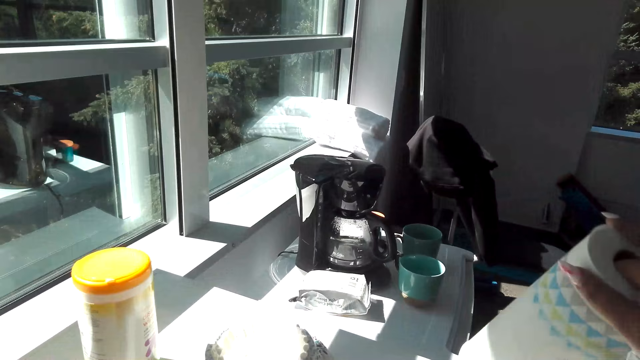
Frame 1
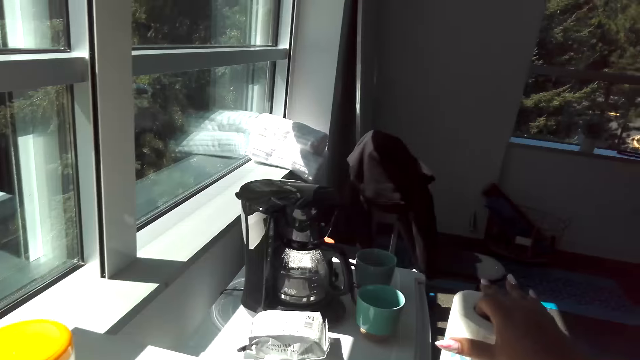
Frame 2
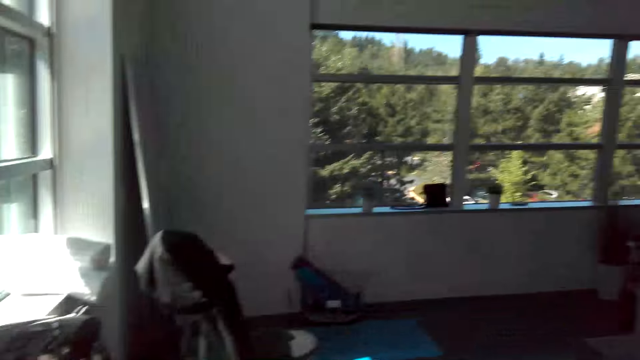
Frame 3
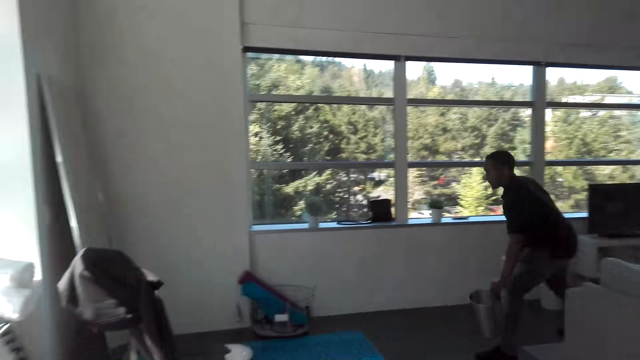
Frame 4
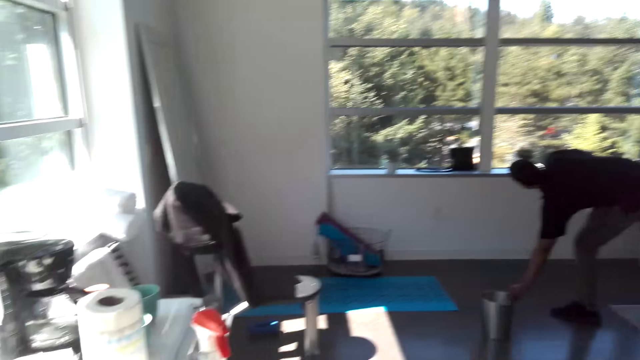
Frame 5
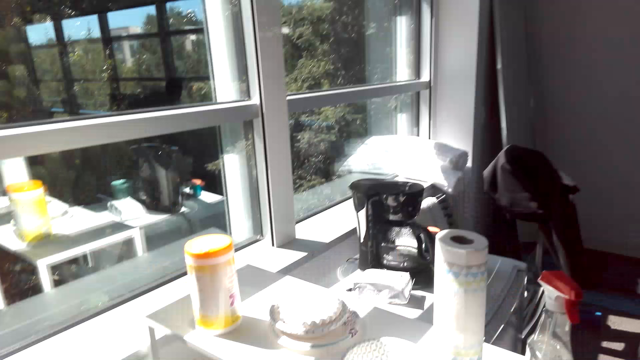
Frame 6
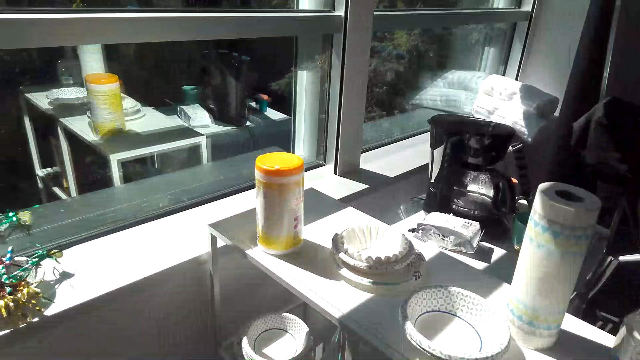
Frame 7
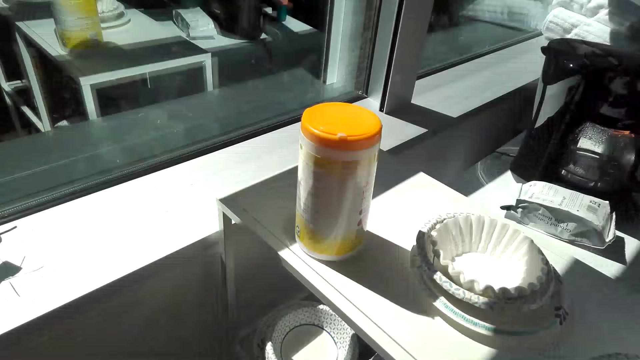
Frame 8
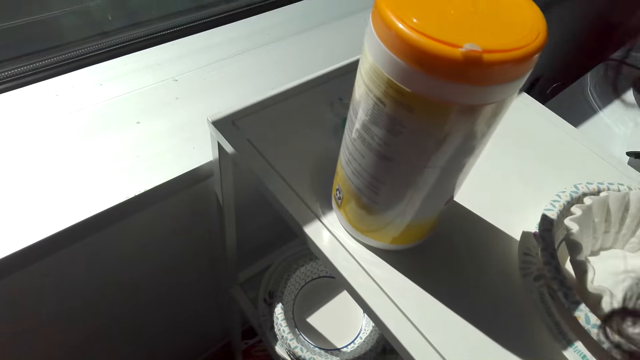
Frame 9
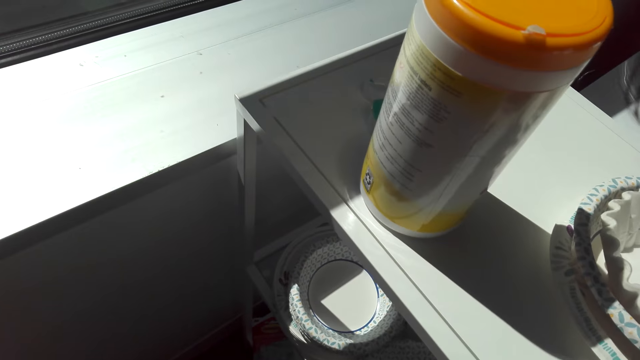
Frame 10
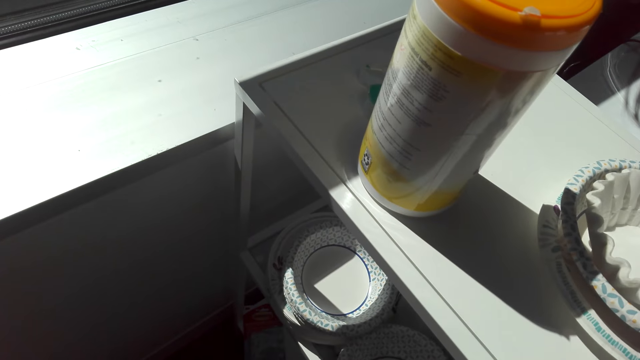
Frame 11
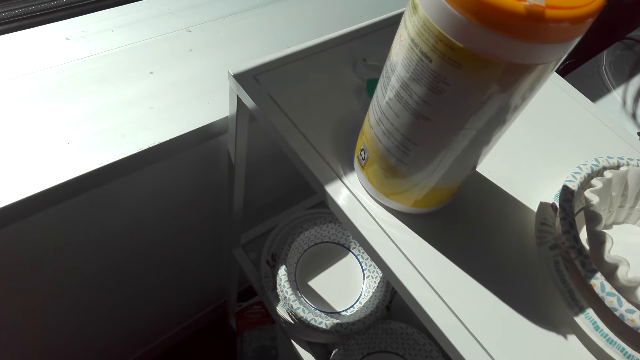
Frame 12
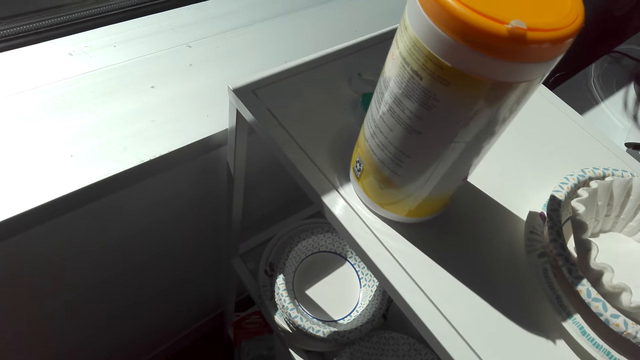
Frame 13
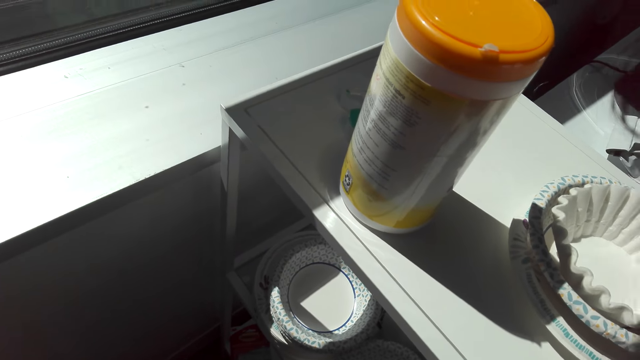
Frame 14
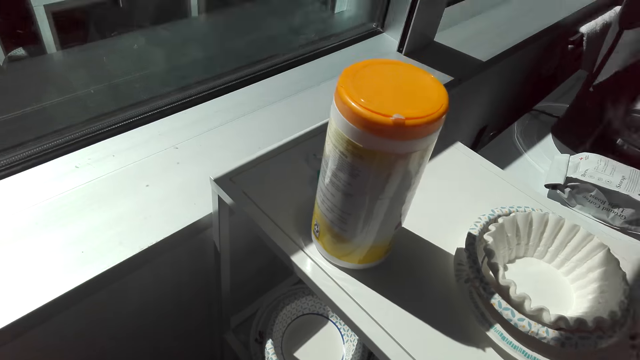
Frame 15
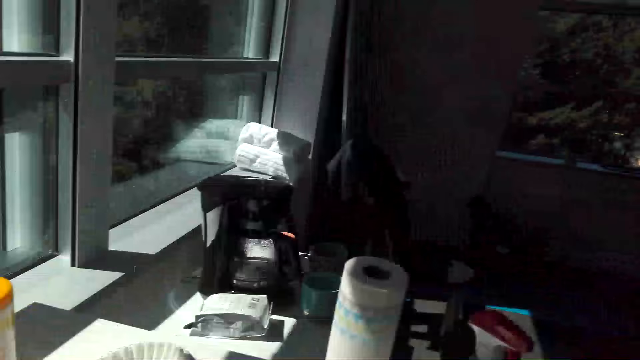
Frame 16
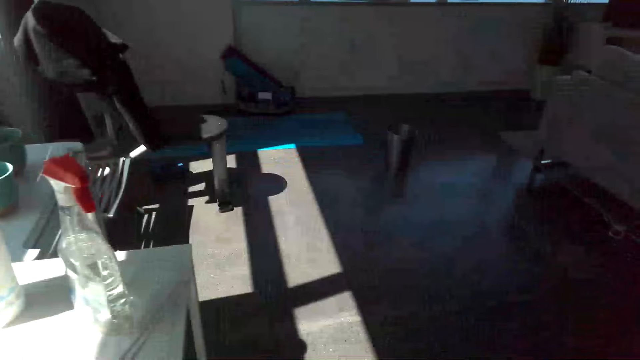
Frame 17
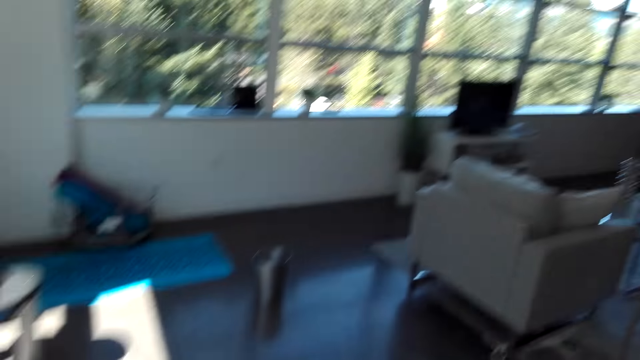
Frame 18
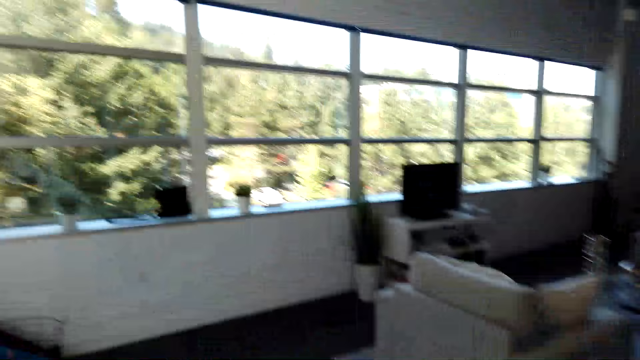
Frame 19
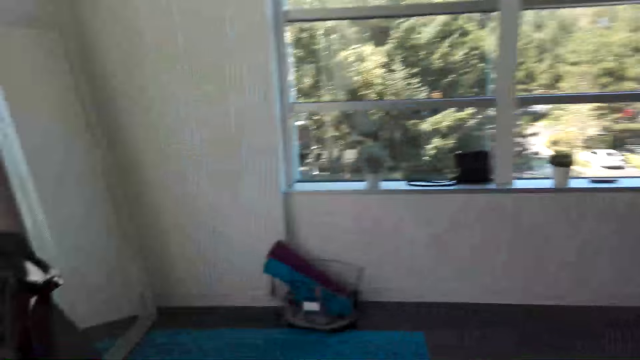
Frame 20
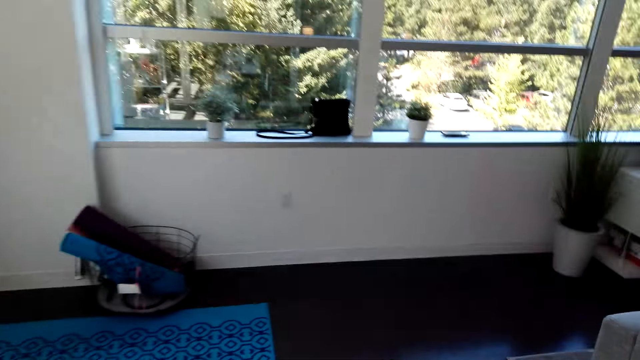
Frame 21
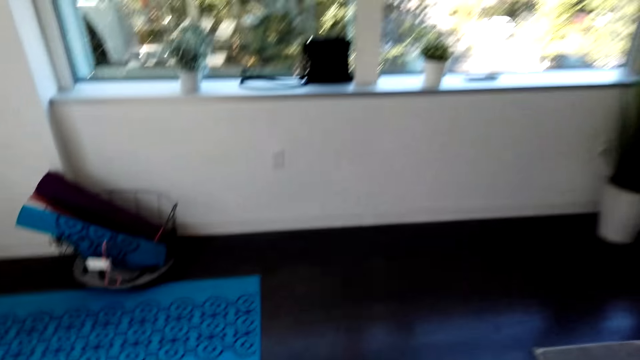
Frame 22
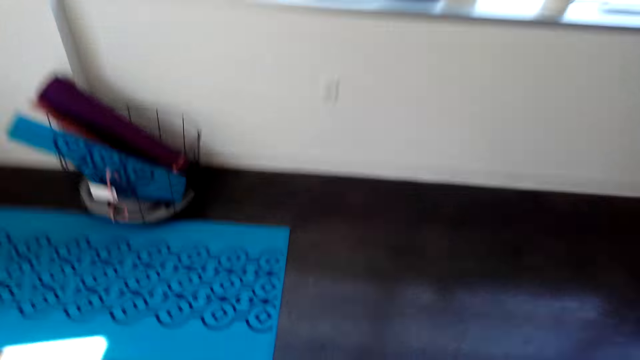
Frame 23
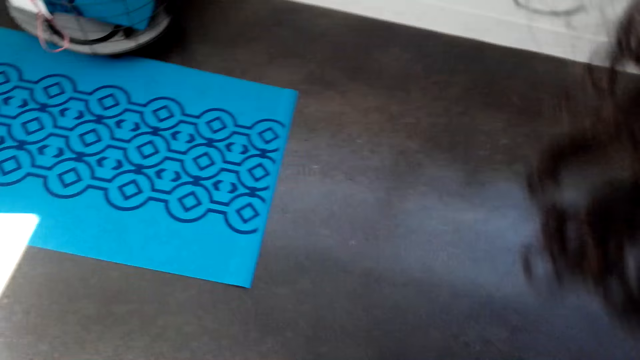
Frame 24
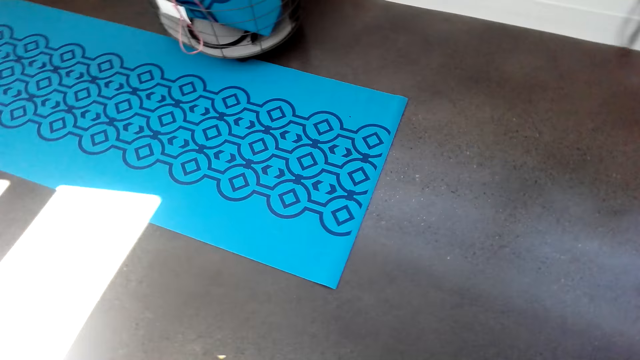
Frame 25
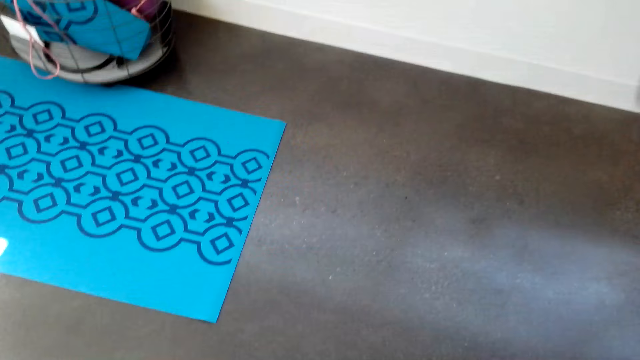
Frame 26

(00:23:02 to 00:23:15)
The camera wearer puts the roll of tissue on the table. A man puts the dust bin on the floor. The camera wearer walks around the room.

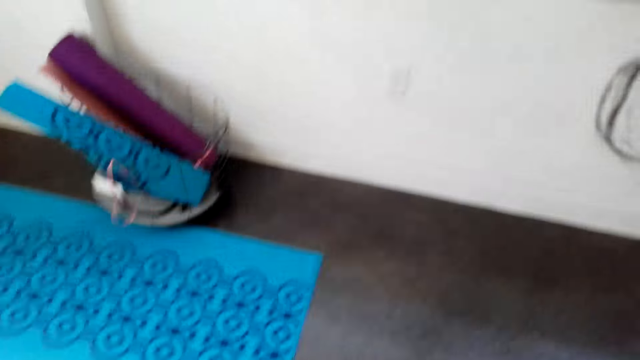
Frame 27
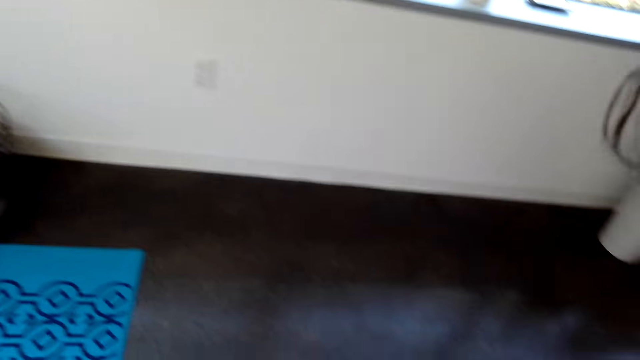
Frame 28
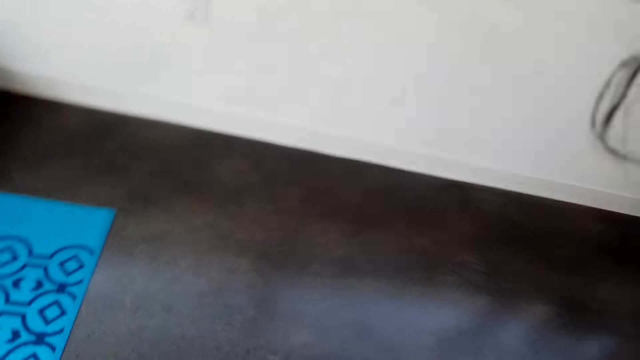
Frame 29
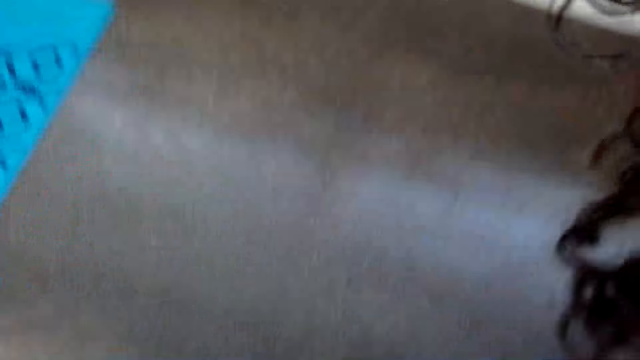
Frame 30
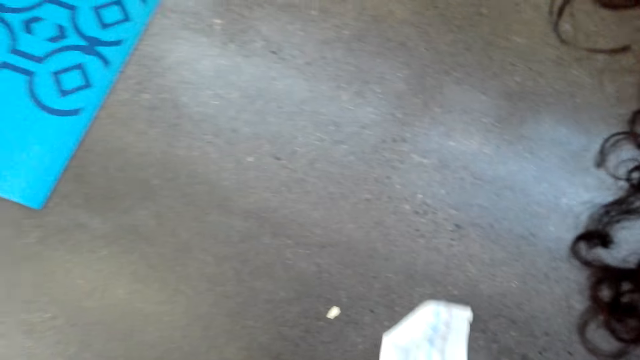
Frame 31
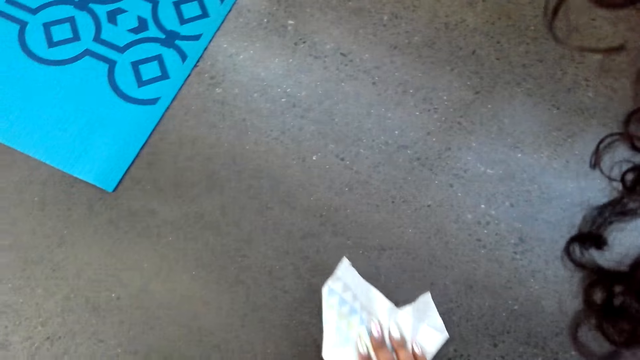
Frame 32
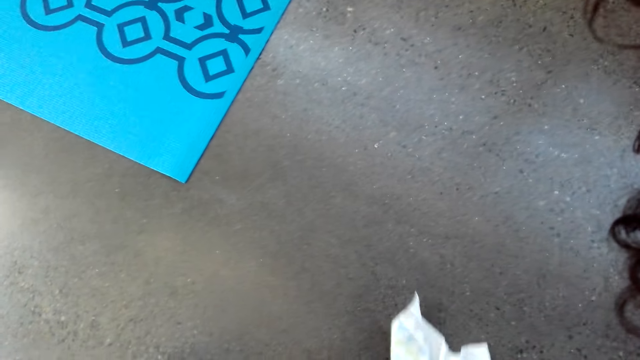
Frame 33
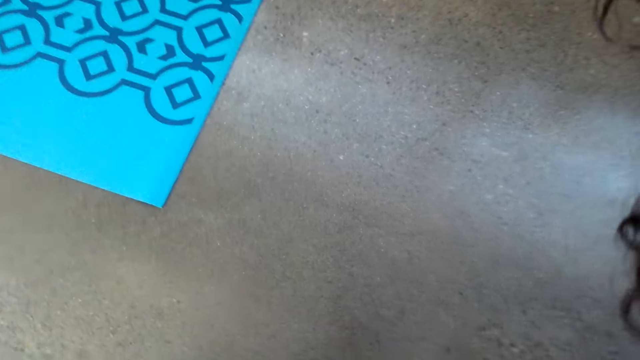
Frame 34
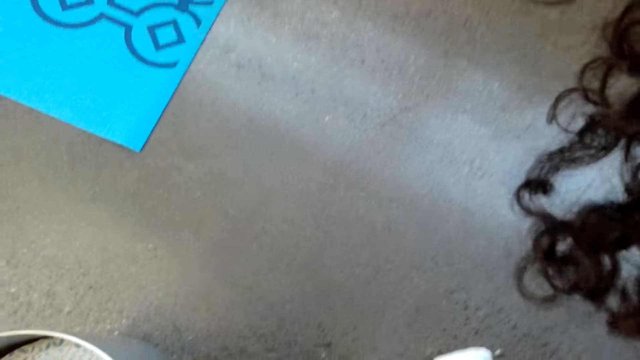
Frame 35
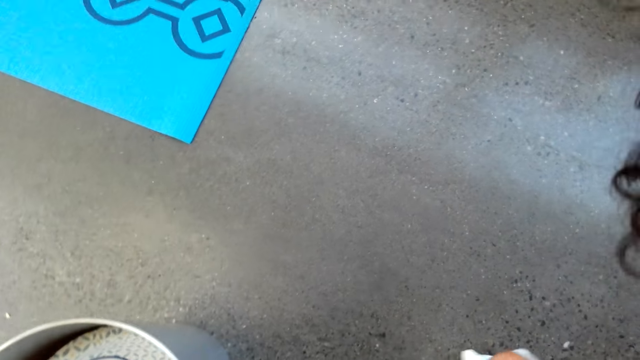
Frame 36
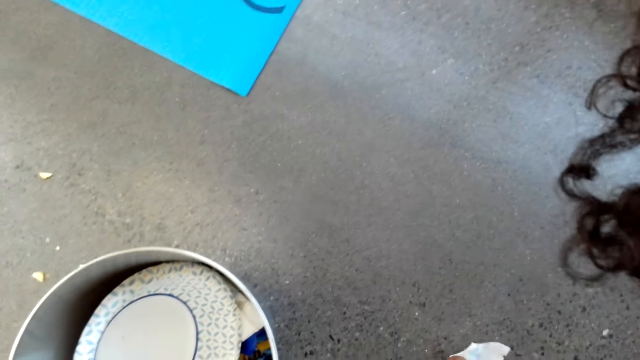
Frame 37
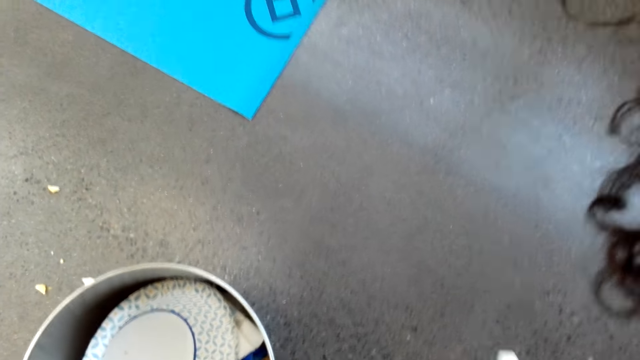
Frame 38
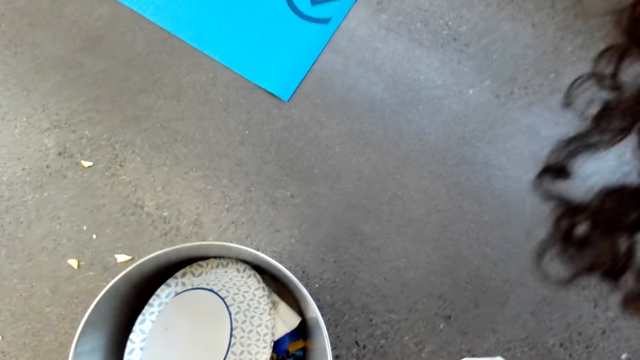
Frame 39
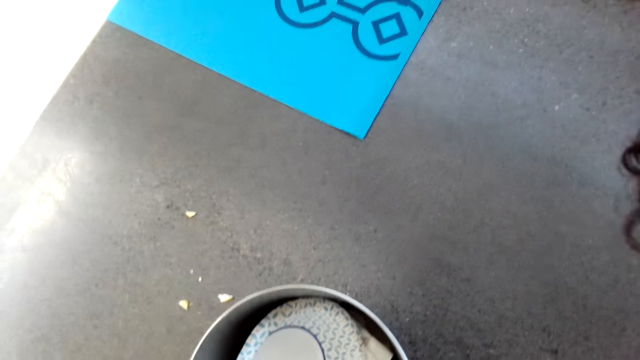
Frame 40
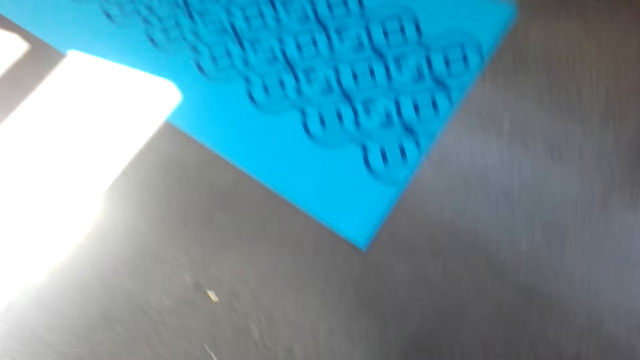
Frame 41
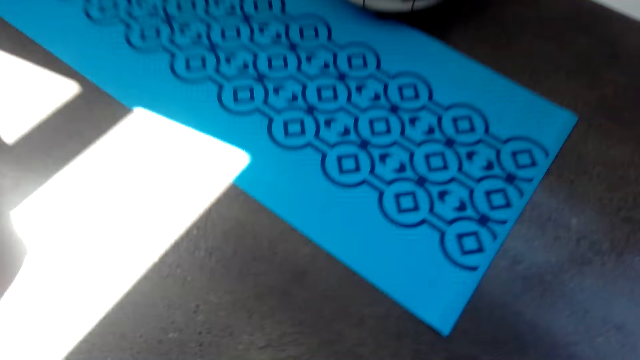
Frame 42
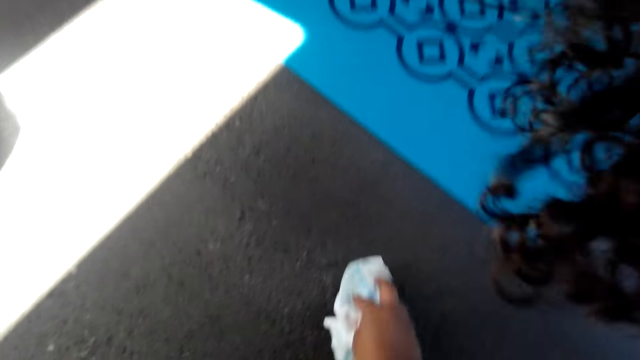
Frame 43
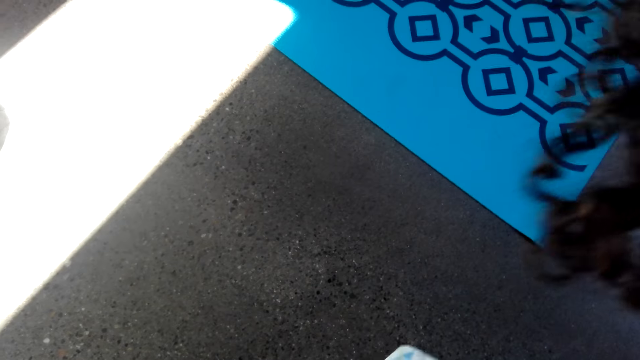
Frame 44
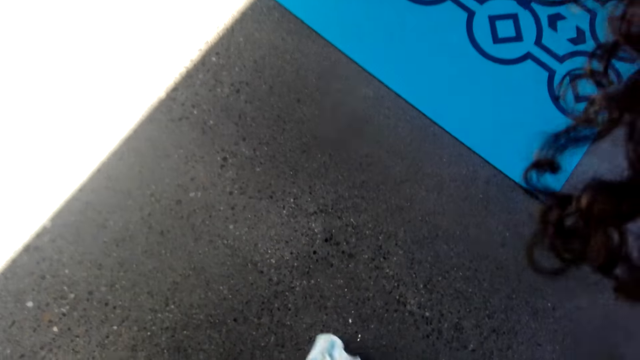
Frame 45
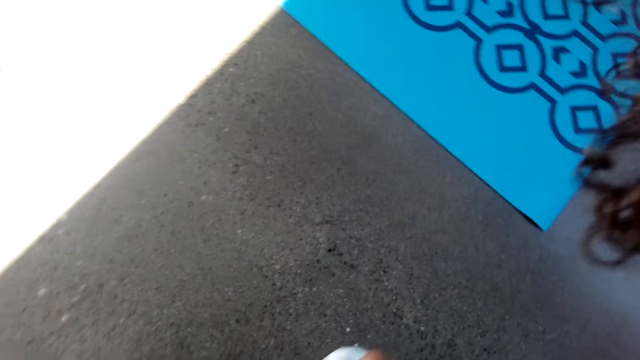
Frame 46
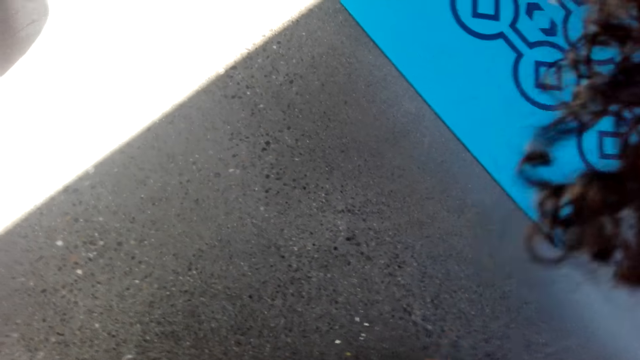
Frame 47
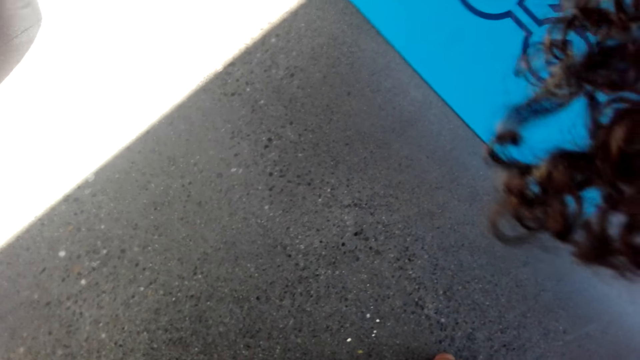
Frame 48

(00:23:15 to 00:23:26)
The camera wearer wipes the floor with a paper towel. They wipe the floor with the paper towel again.
